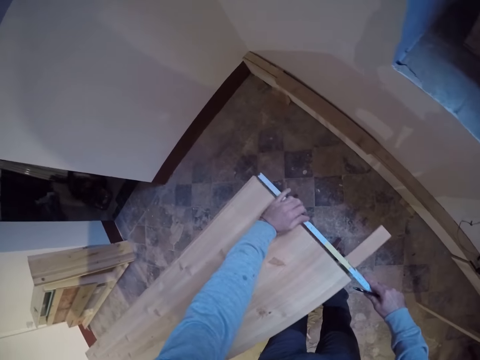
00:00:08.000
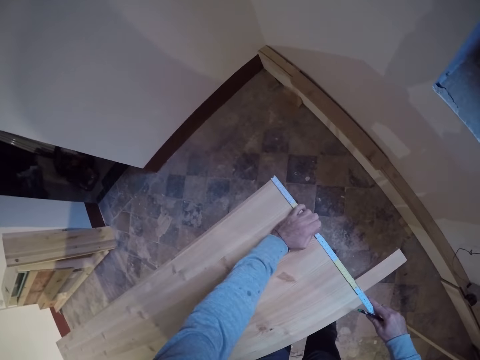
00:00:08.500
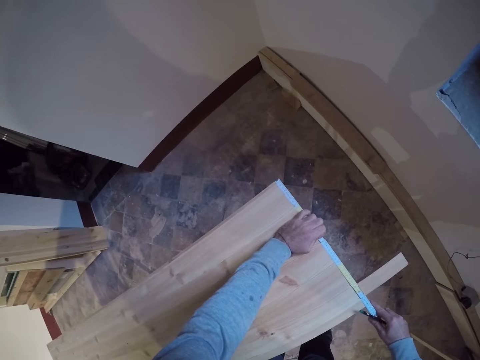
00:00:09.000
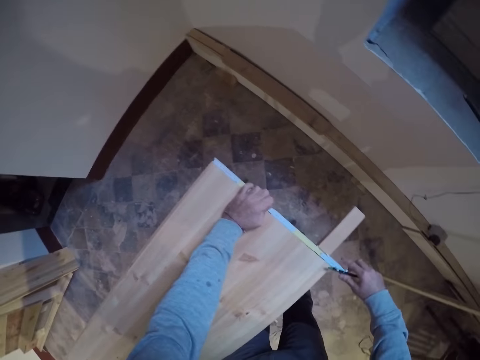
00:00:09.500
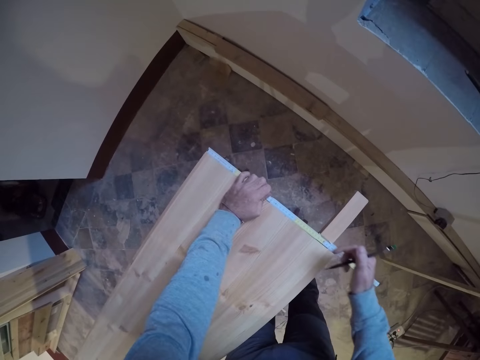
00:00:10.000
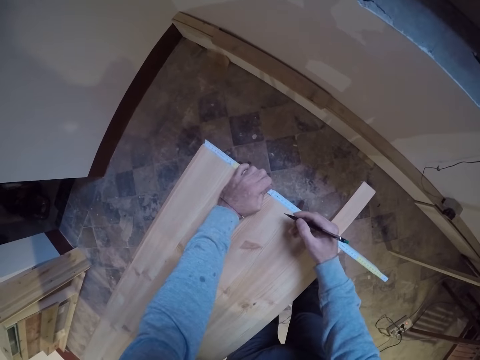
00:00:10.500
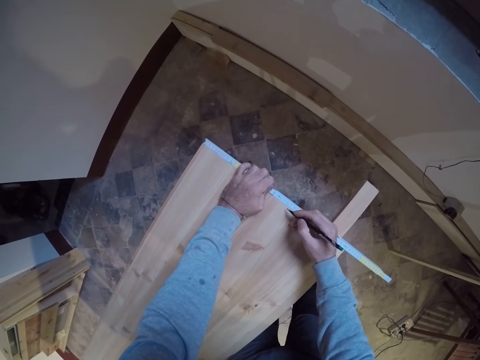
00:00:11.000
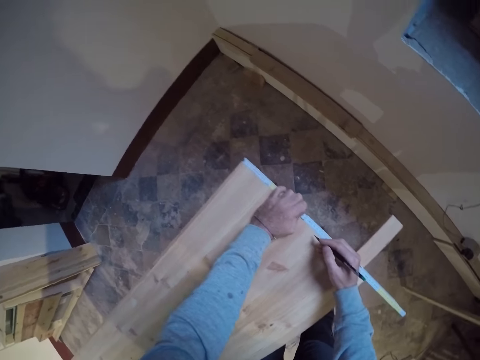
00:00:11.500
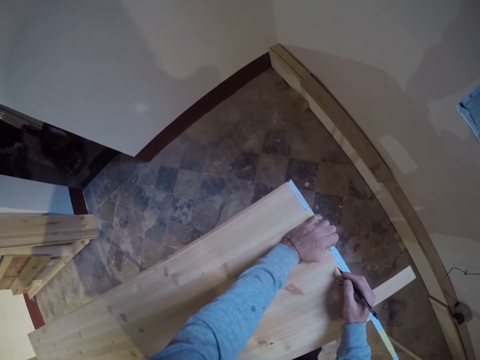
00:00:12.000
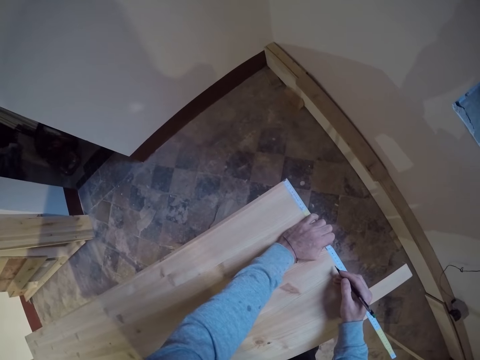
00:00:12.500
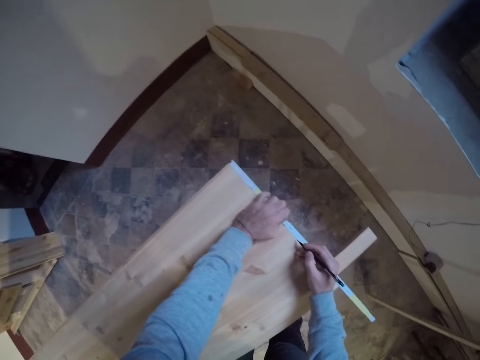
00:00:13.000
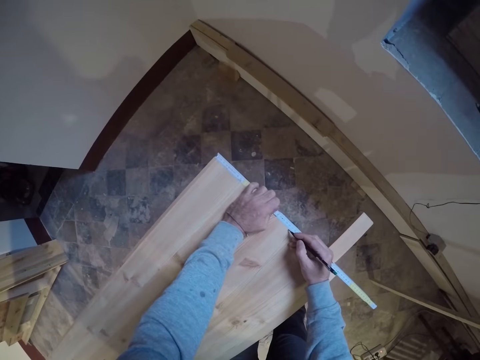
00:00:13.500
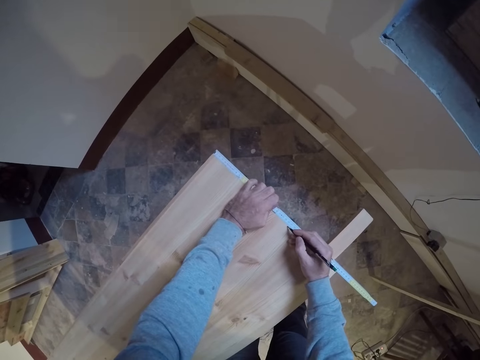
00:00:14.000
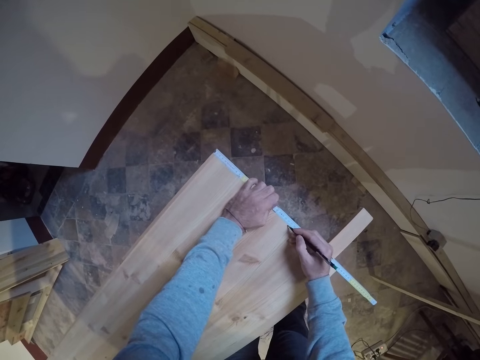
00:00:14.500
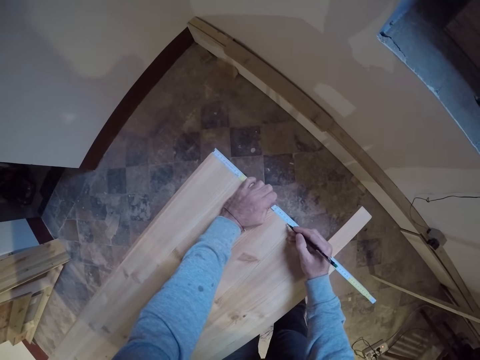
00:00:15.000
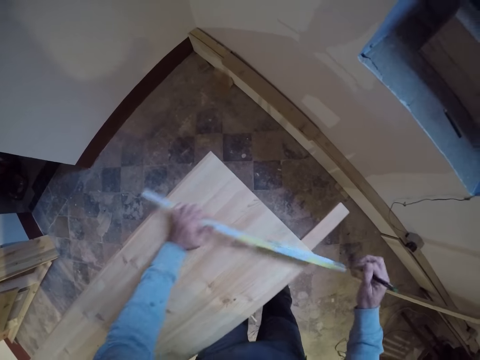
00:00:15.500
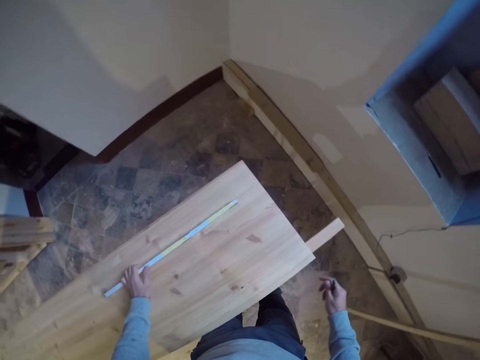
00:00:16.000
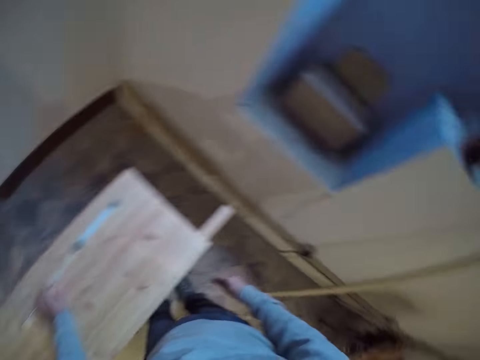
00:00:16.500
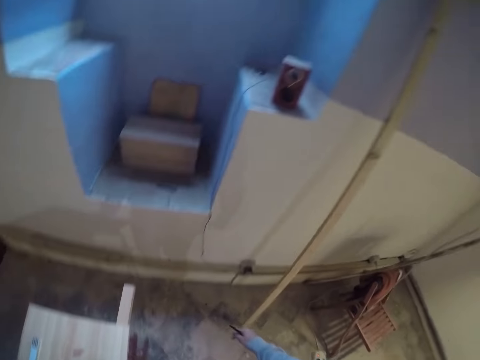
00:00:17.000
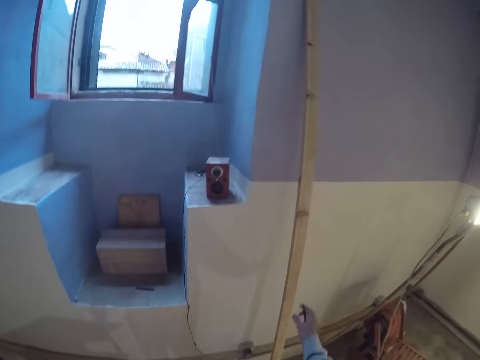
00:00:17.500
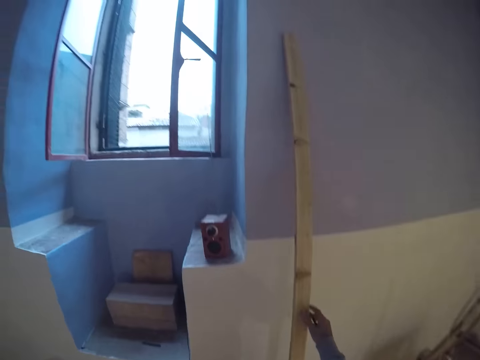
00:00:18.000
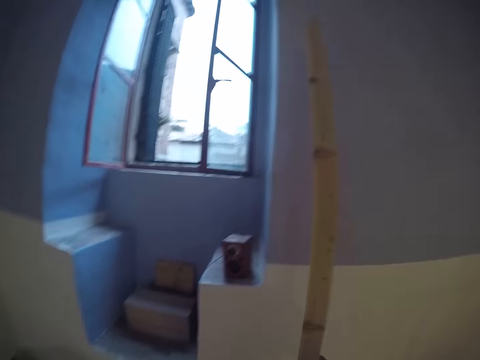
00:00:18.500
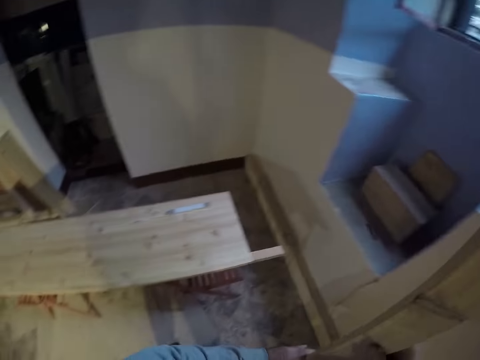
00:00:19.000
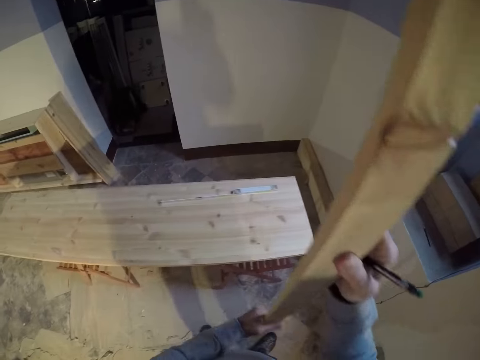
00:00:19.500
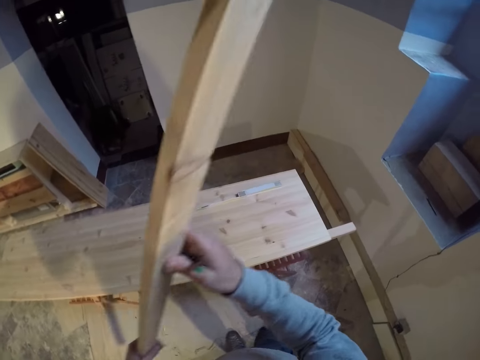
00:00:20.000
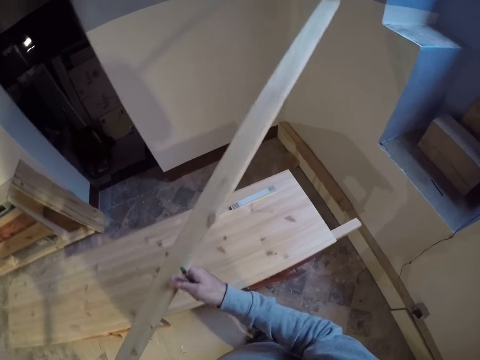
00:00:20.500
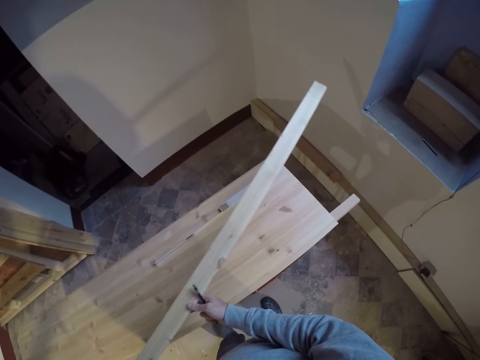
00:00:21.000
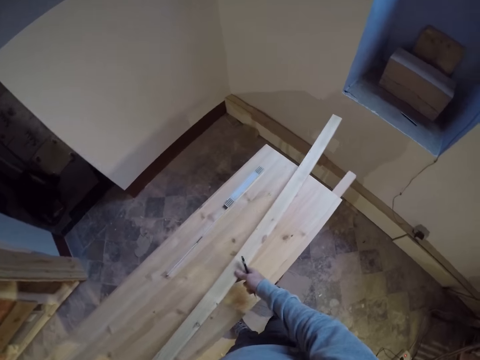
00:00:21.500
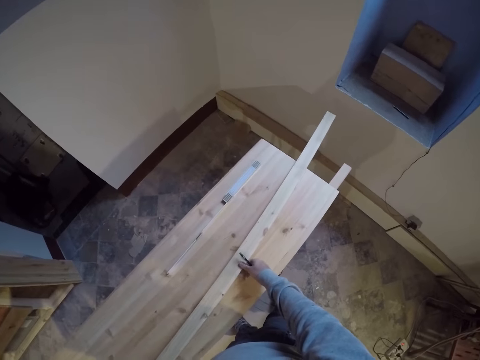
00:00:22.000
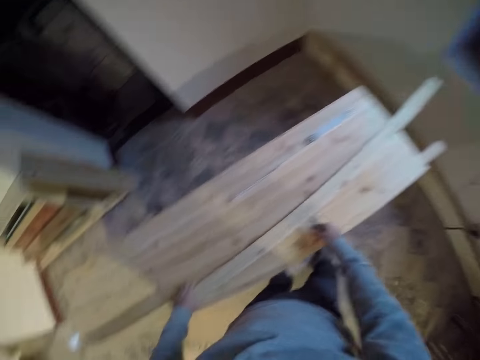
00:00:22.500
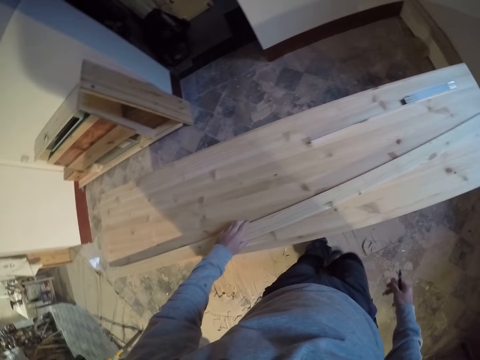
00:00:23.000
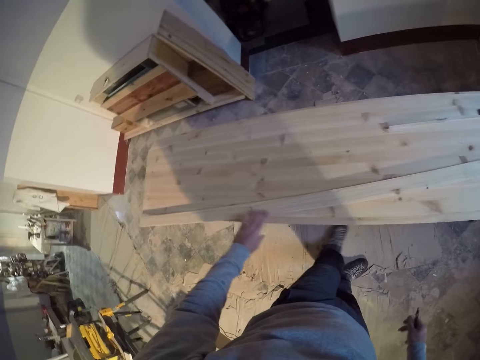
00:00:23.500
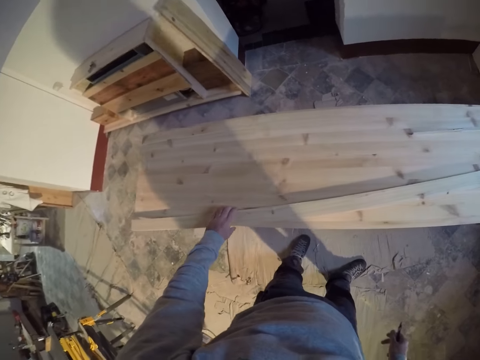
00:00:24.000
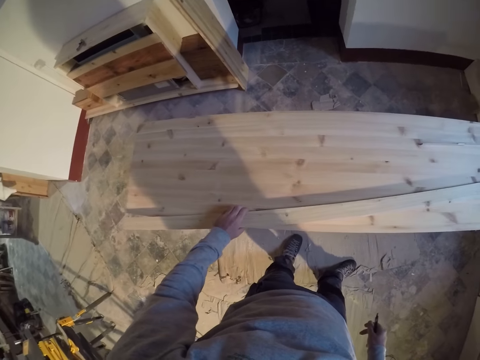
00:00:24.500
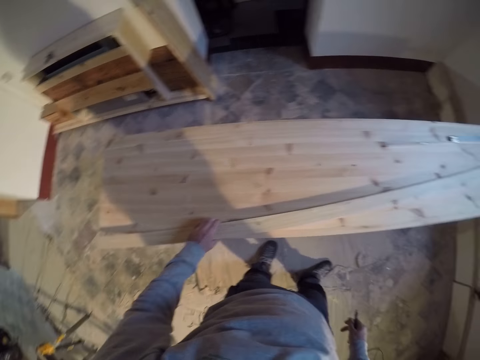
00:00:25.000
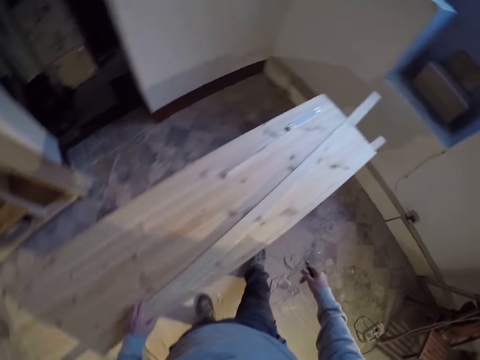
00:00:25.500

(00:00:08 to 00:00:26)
The camera wearer places the ruler on the edge of the plank. He measures the wood. He marks the plank with the pen in his right hand. He puts the ruler in his left hand on the plank. He holds the wood. He looks around. He picks up a wood on the wall with his right hand. He holds the wood with both hands. He puts the wood on the plank. He adjusts the wood on the plank.

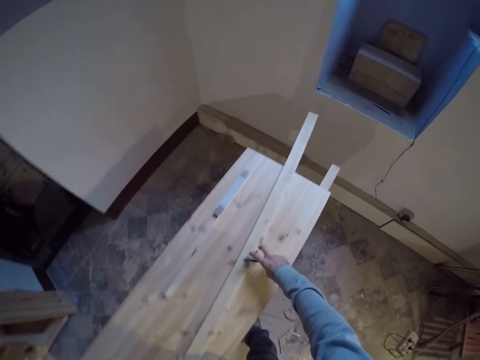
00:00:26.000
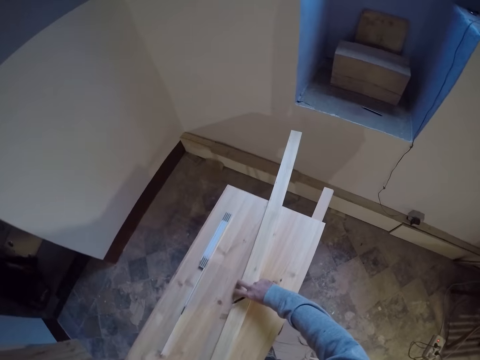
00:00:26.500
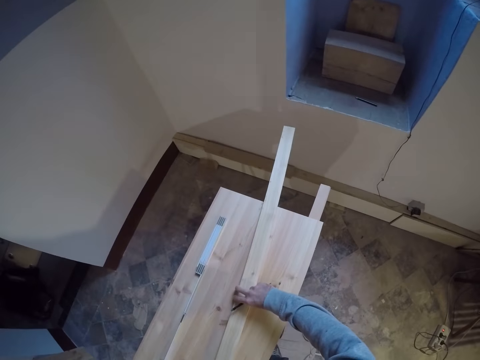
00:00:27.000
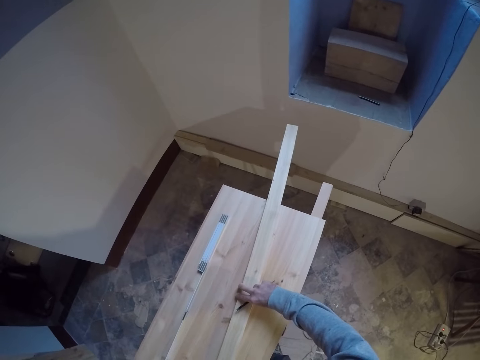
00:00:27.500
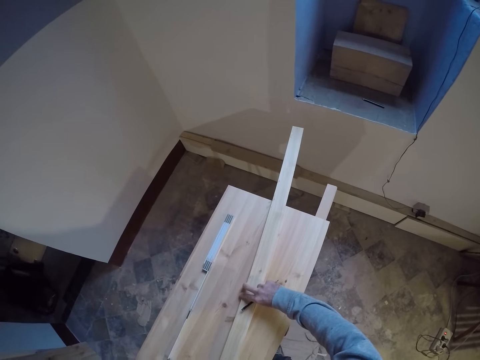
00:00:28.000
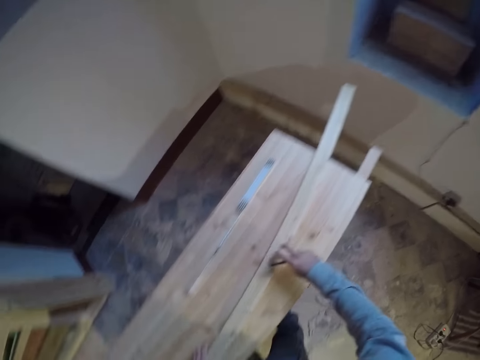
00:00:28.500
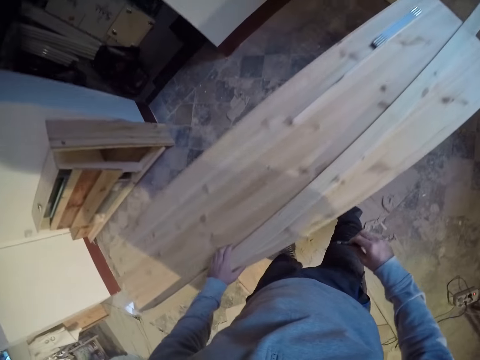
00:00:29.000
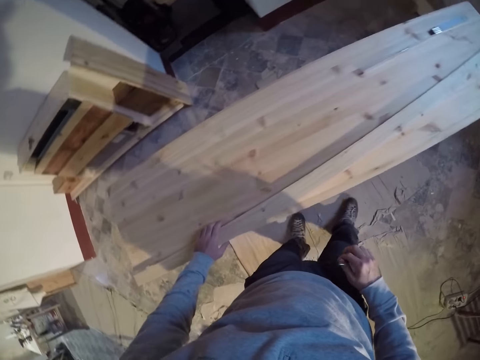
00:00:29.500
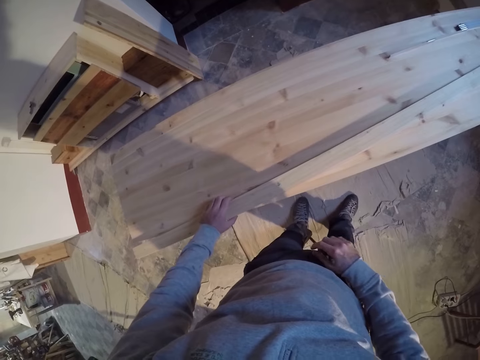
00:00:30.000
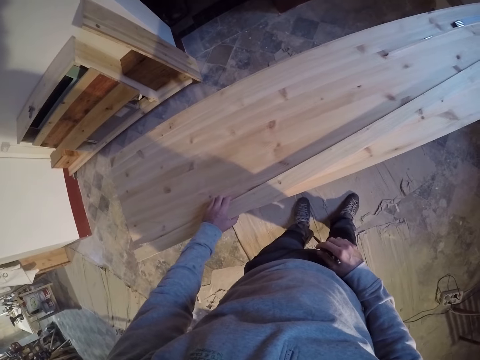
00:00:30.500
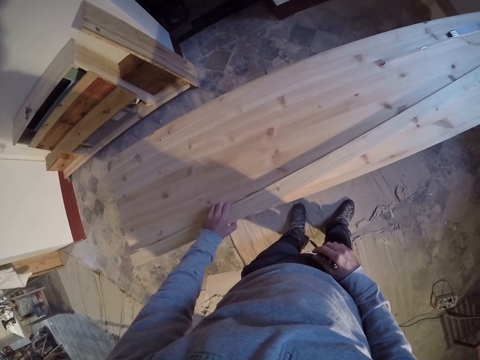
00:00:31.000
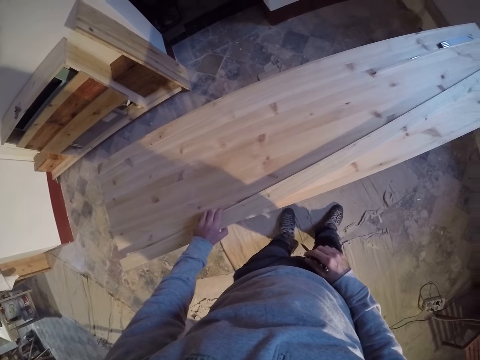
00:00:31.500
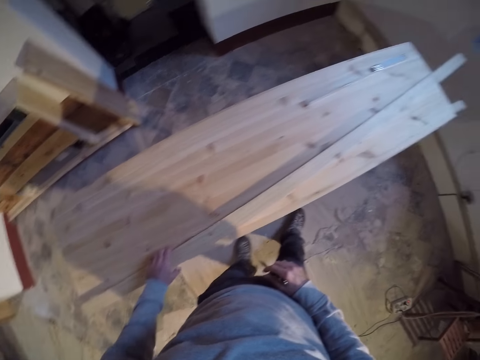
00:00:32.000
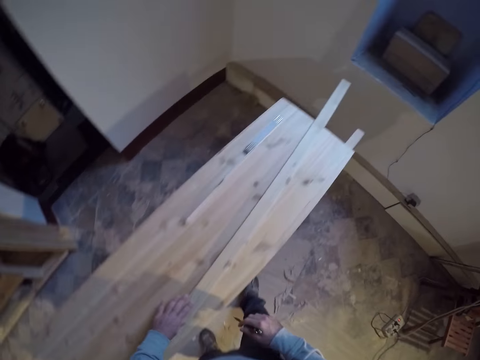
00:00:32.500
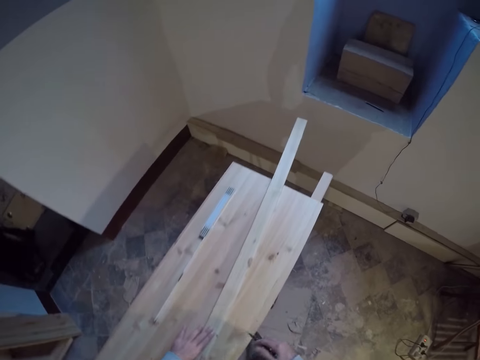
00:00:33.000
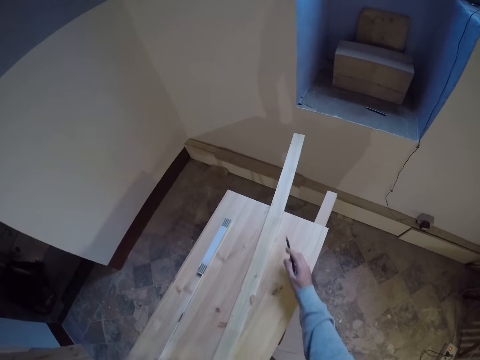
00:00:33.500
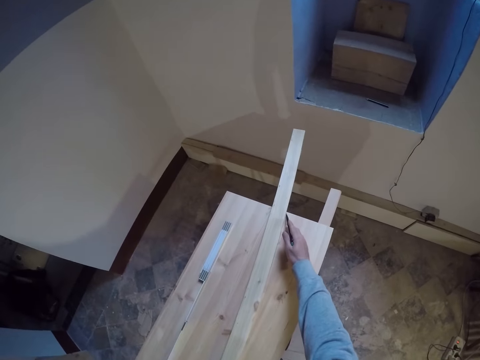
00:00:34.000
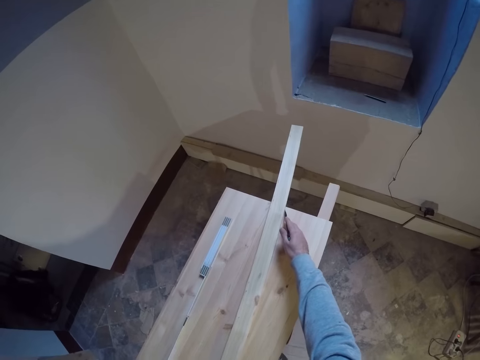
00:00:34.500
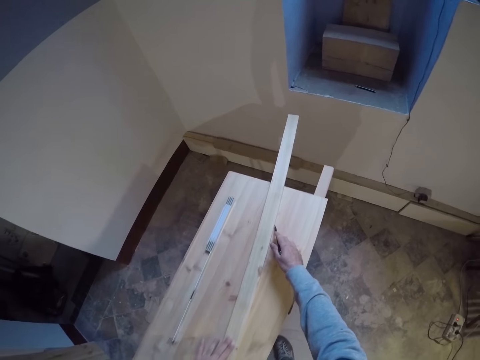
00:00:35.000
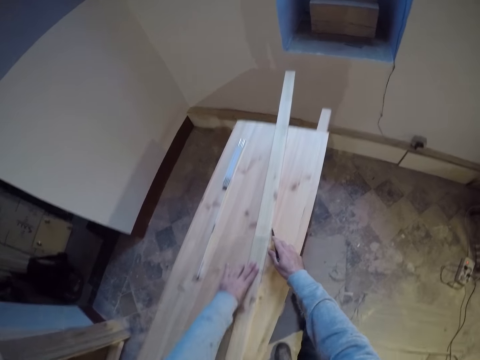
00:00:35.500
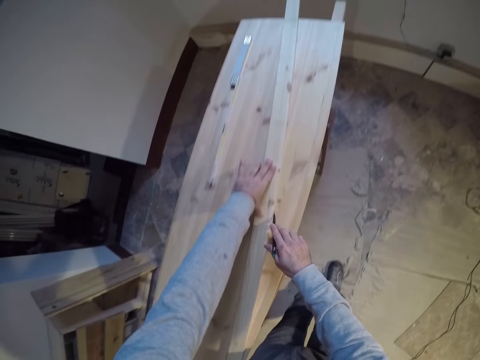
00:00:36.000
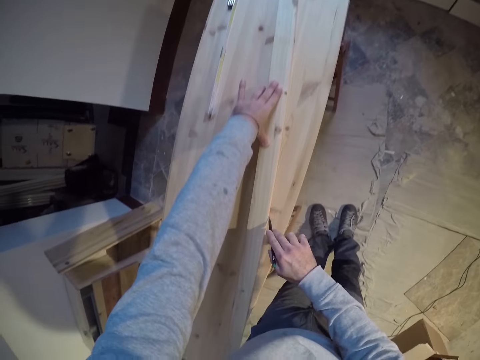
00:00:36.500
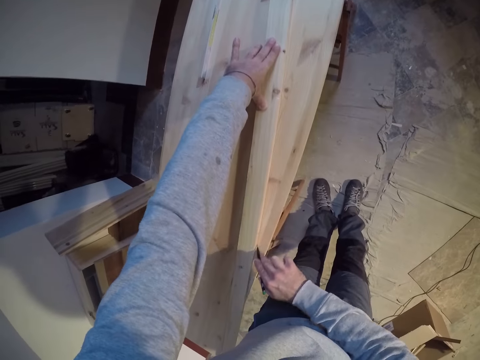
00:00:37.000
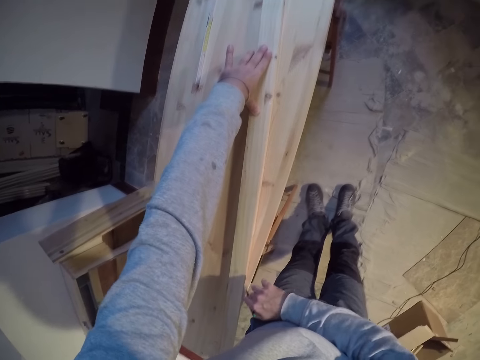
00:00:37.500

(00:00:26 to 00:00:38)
The camera wearer marks the plank along the wood with the pen in his right hand.
